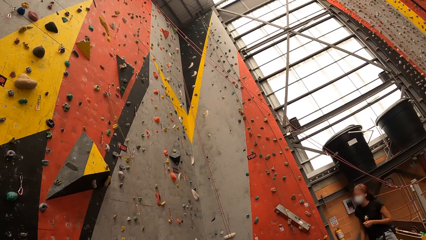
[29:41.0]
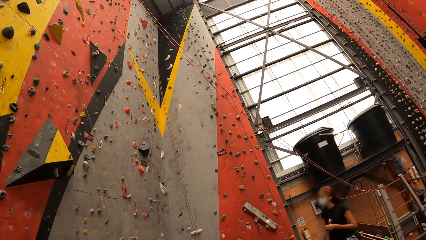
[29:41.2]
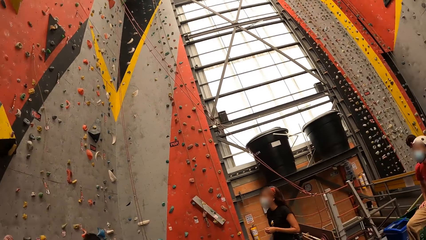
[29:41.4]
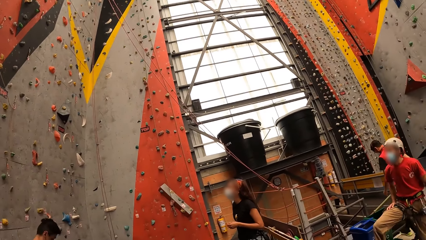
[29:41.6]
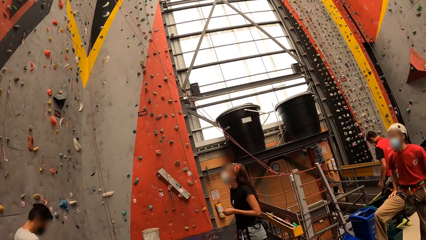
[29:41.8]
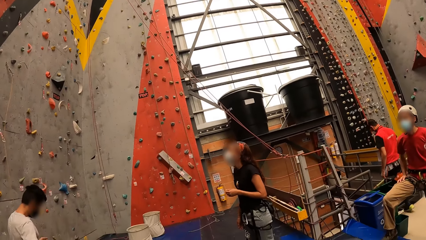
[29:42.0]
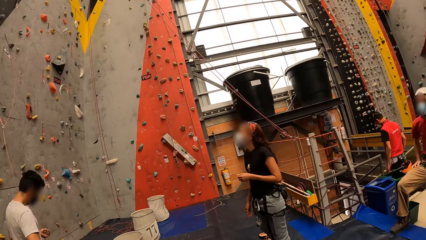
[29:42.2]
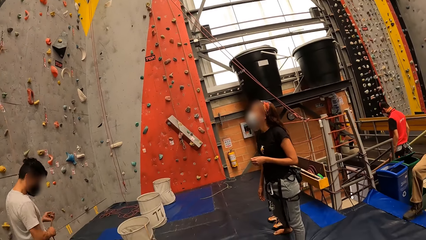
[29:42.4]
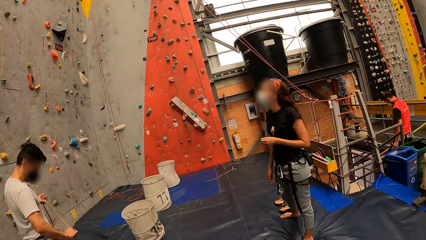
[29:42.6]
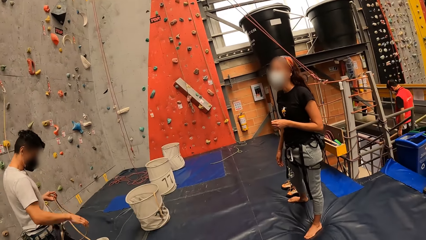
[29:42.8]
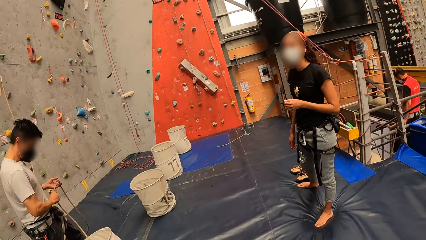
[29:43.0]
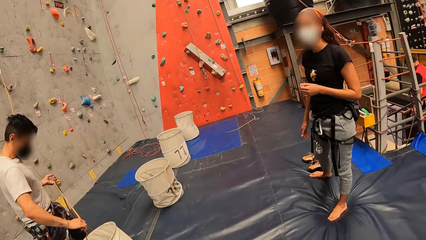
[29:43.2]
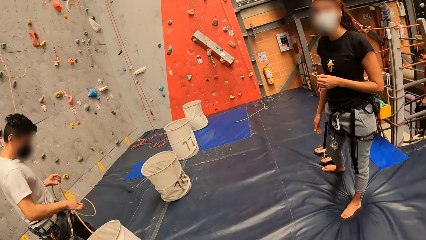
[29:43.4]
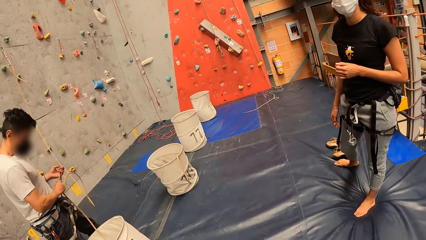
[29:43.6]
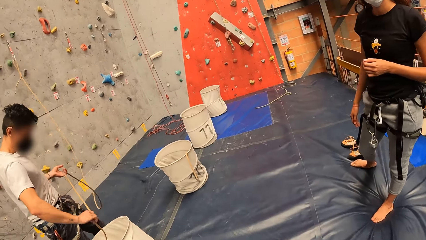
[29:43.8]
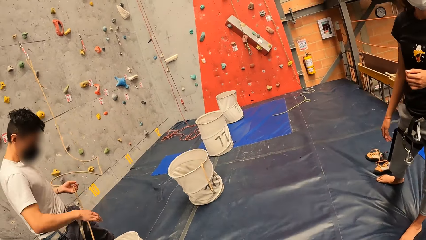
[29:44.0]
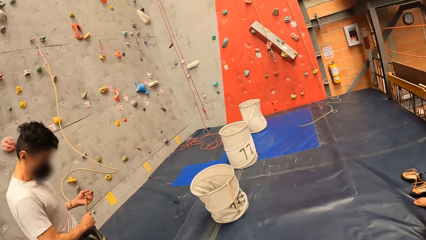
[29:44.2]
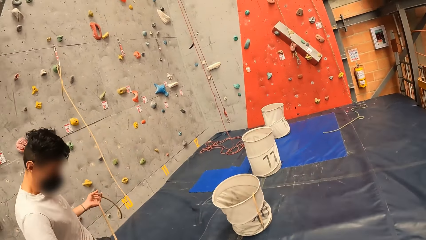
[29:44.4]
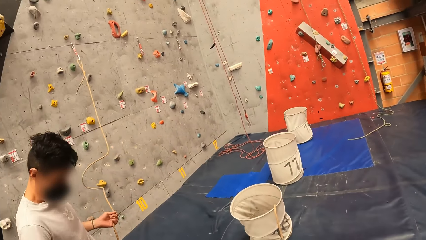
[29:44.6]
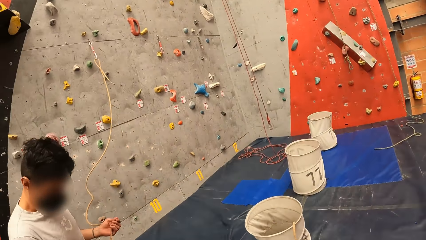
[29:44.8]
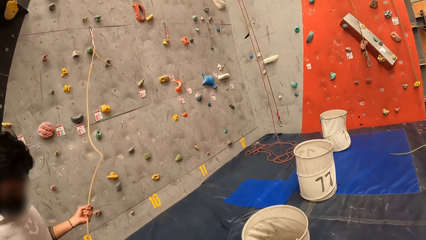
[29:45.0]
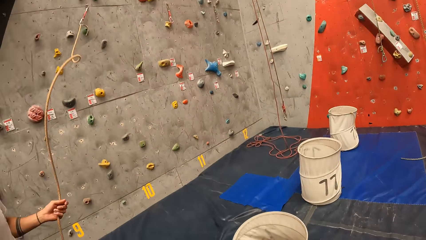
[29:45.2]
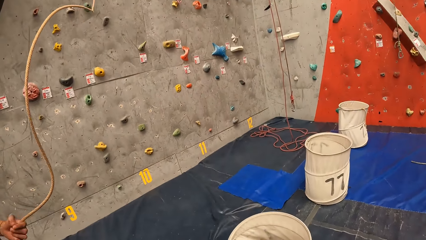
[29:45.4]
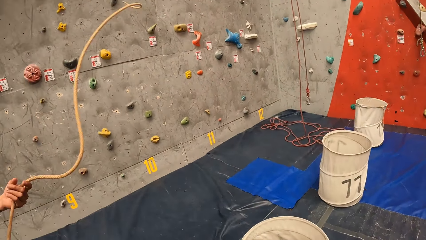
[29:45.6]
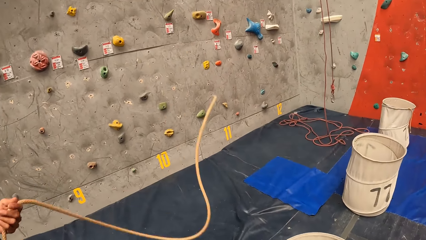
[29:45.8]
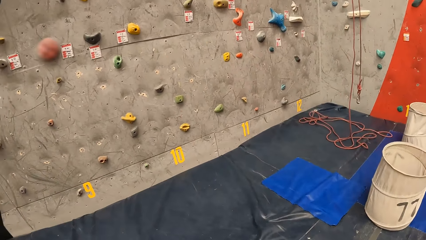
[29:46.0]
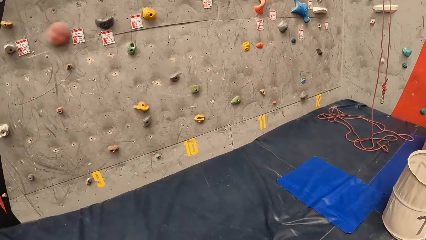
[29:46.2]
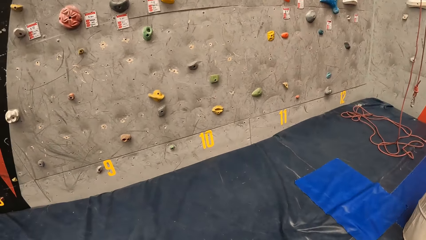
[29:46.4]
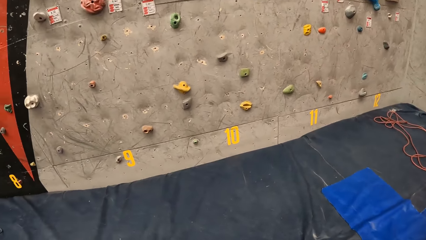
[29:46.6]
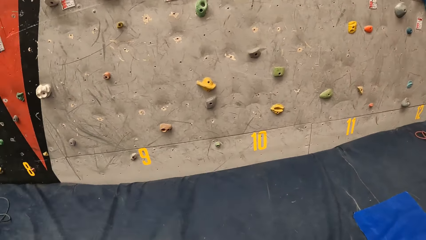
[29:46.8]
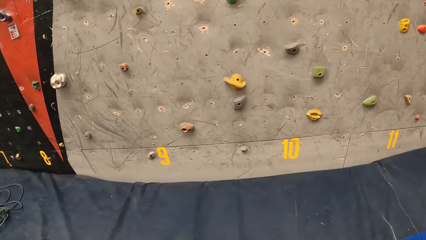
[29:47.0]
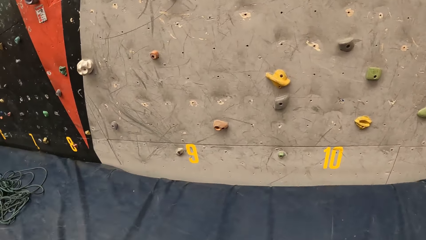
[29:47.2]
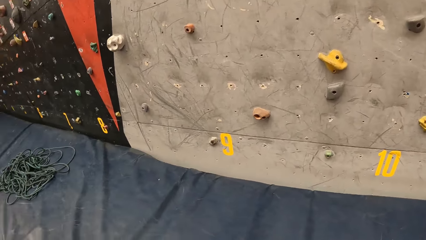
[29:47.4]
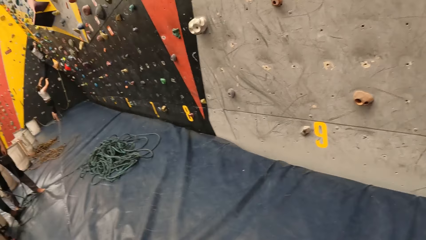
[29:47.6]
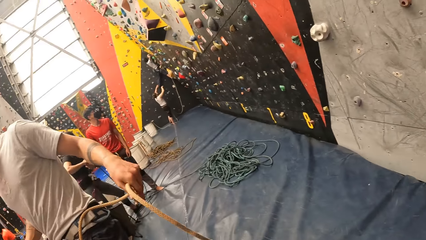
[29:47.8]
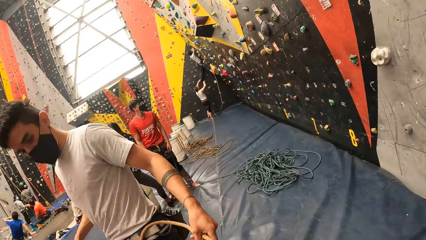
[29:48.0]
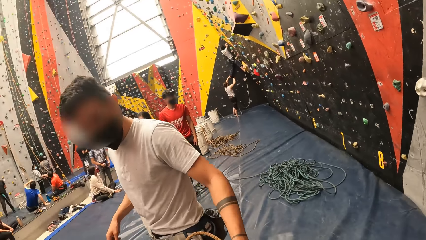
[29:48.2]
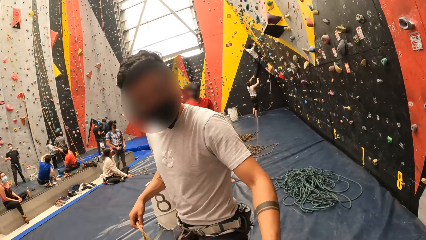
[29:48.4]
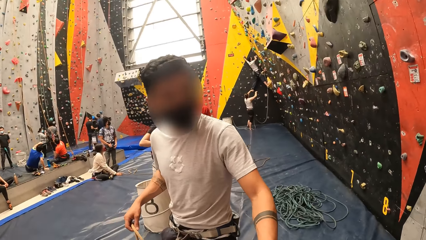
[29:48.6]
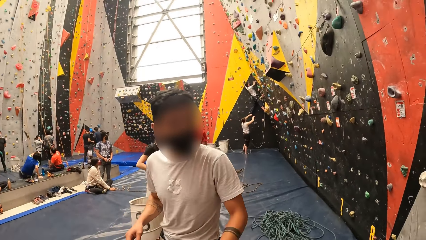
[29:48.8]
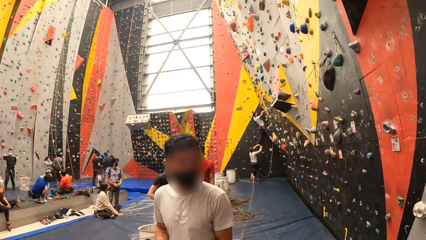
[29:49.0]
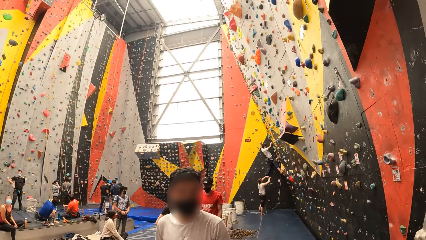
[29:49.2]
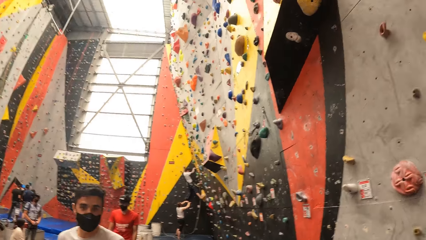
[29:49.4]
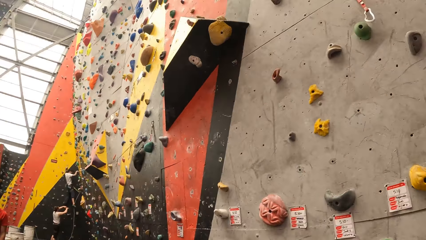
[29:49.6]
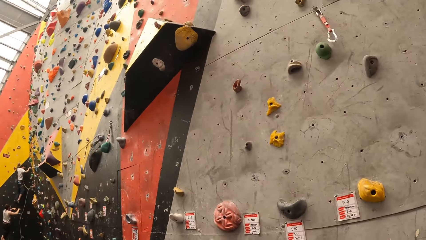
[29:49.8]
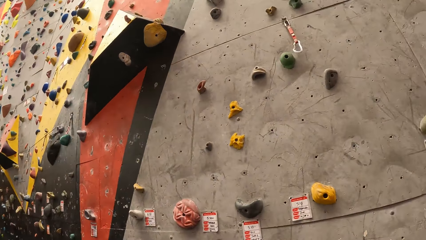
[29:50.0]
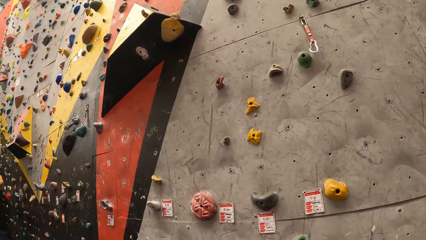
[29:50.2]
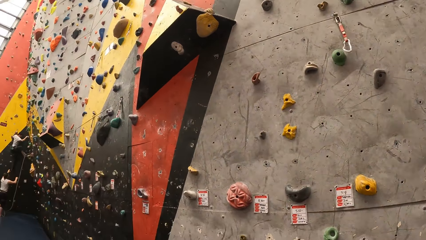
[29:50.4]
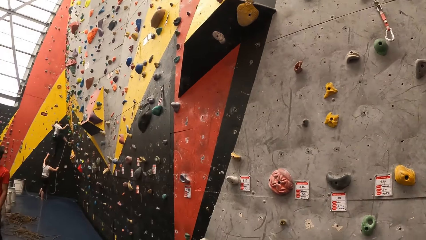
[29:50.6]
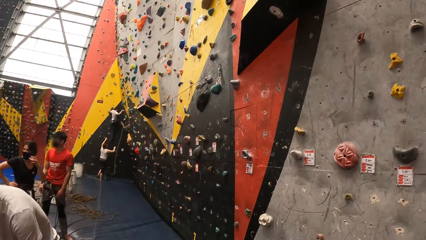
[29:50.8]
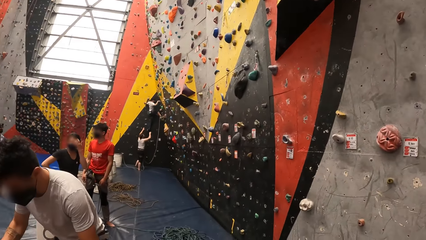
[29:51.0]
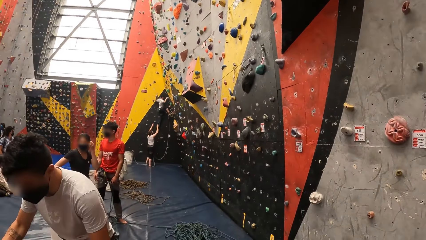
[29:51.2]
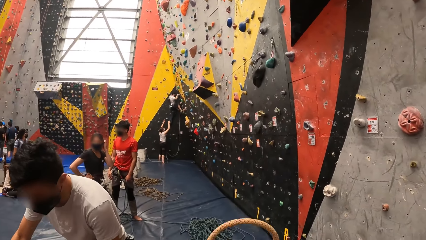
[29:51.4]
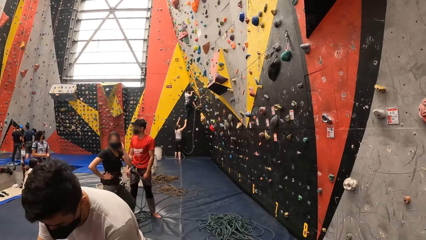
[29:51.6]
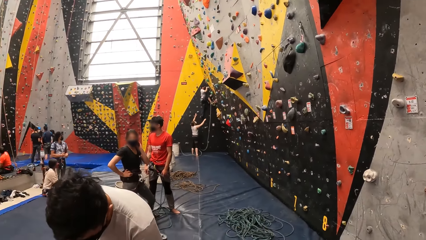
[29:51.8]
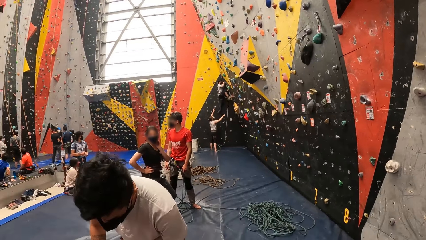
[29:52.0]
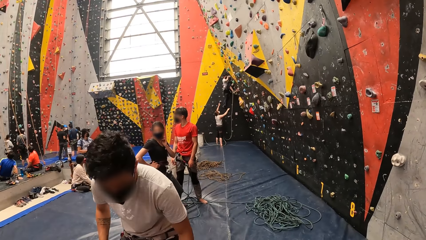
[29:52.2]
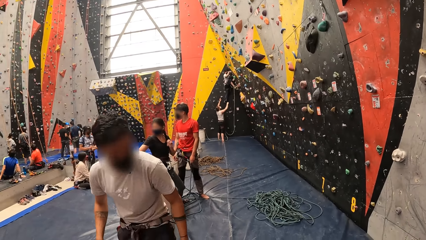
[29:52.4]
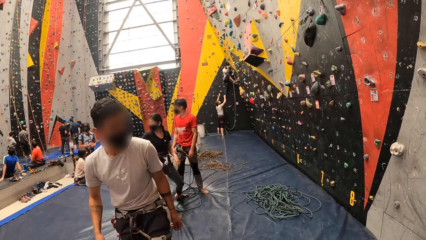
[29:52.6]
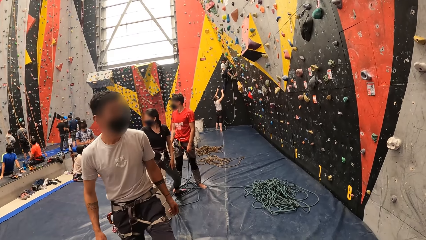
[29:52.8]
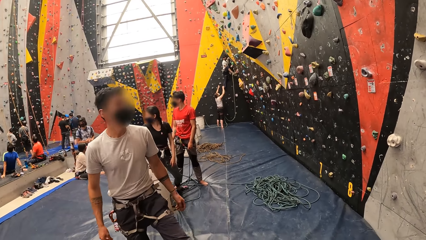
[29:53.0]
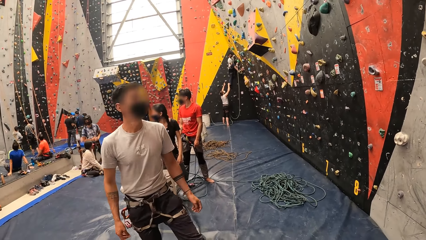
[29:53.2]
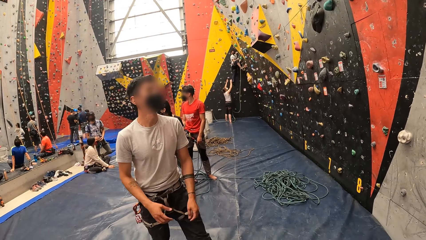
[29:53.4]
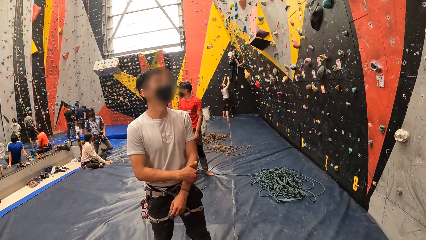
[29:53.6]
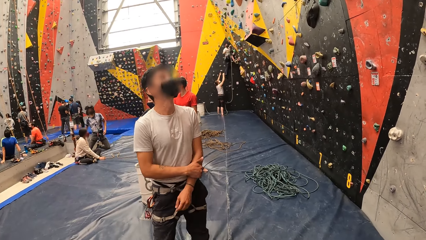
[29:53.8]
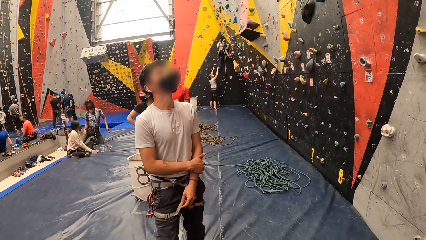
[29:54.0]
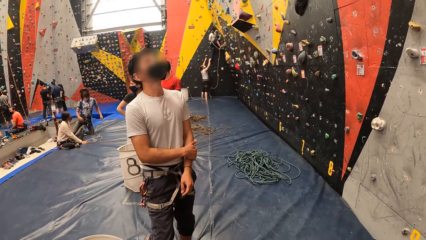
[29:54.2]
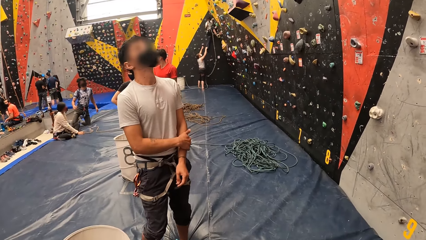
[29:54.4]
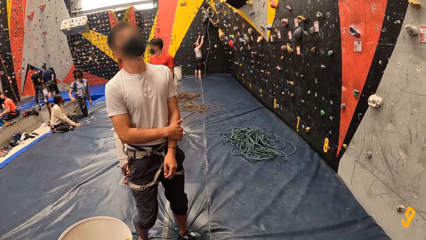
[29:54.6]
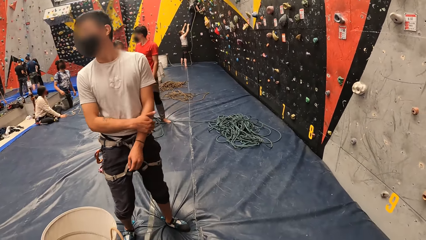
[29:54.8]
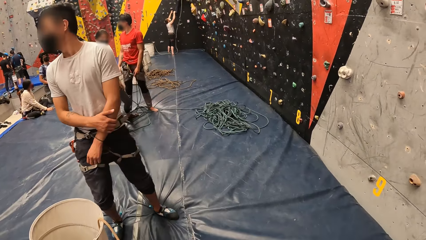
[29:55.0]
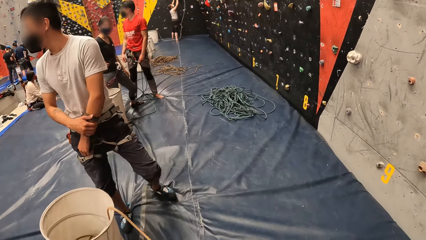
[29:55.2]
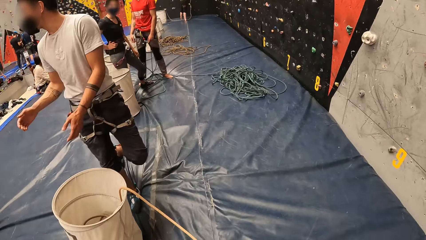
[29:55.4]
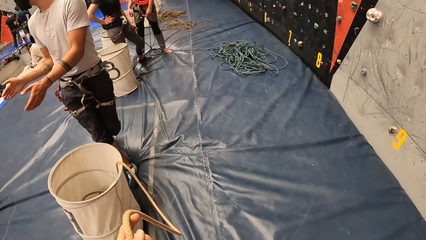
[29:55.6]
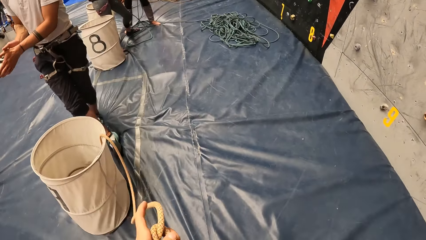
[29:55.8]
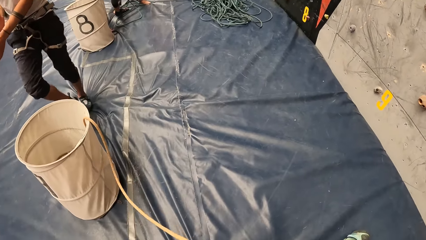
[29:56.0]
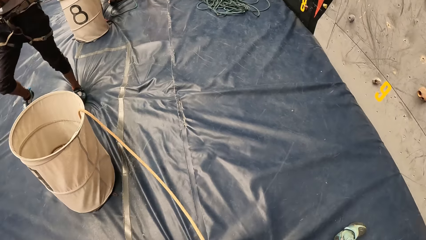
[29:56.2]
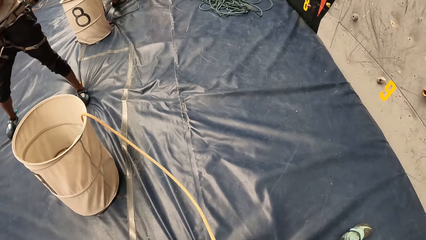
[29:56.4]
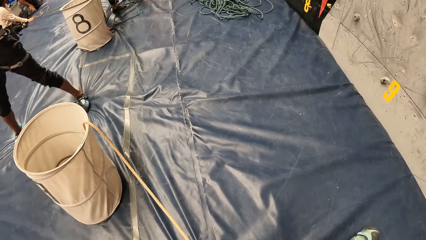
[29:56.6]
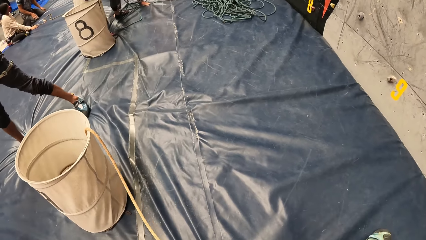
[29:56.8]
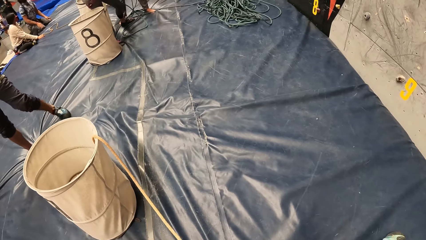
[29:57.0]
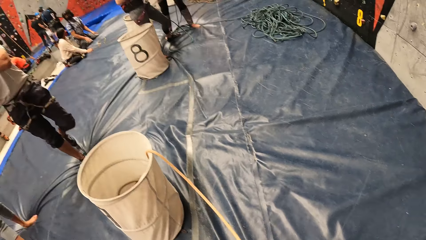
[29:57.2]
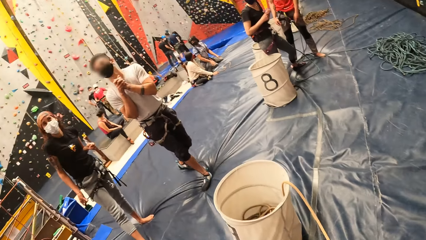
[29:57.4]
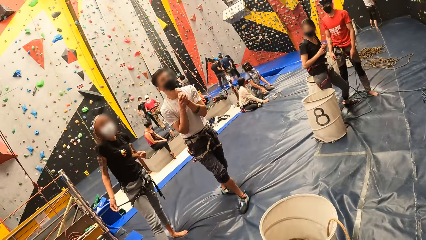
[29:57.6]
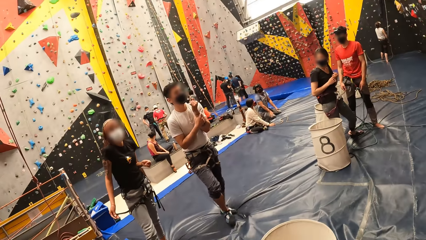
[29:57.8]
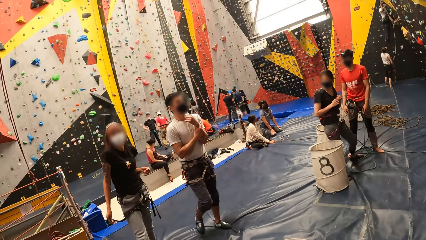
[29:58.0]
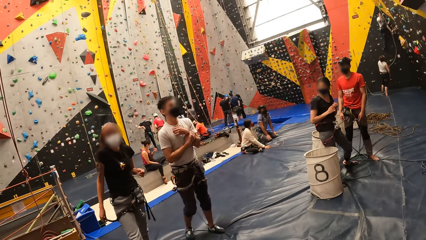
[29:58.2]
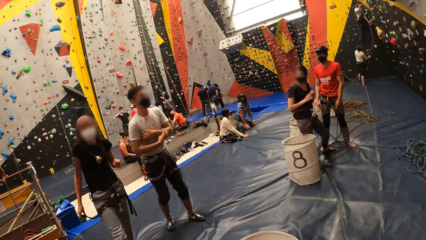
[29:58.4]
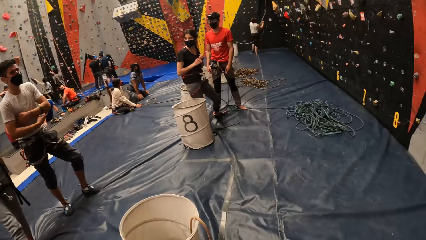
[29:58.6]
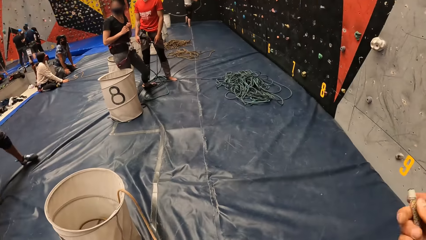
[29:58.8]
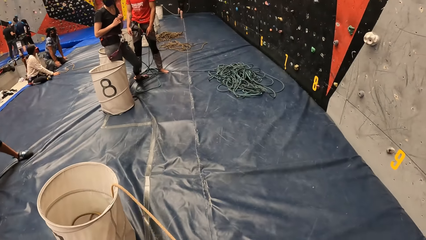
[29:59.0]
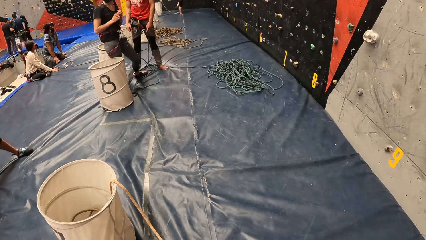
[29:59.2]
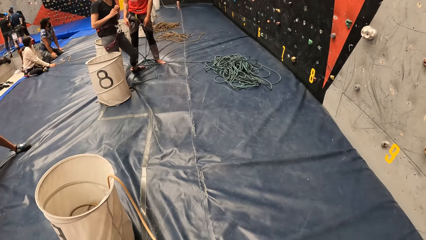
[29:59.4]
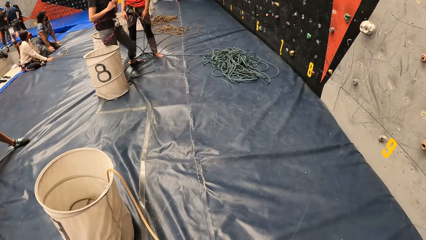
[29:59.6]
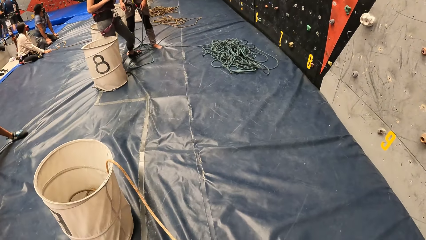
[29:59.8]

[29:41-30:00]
The camera wearer converses with a man. They pull the rope. They look around.
